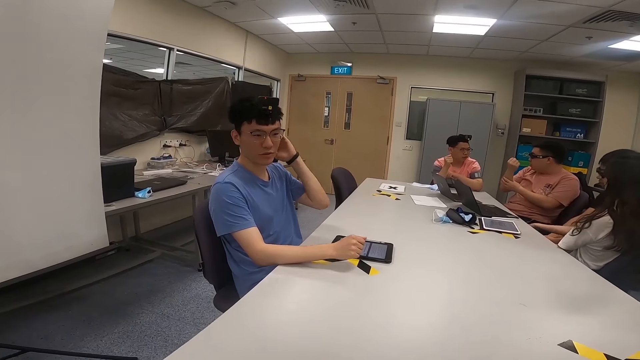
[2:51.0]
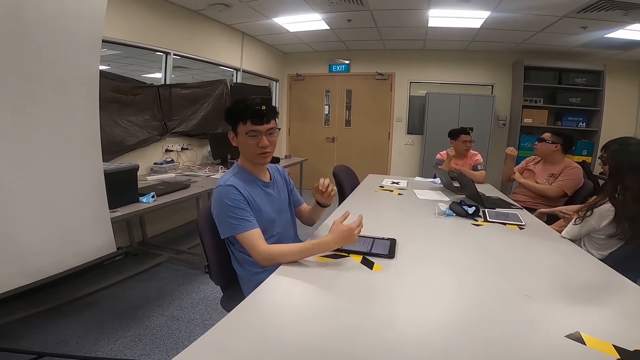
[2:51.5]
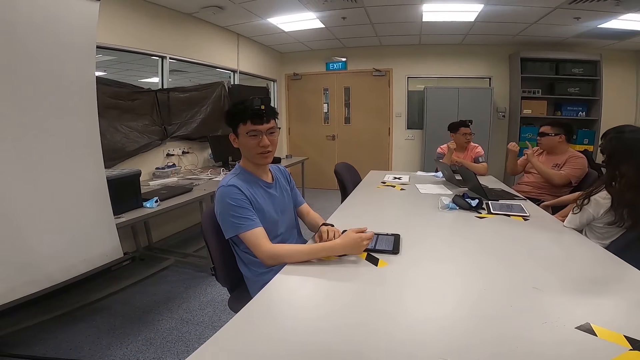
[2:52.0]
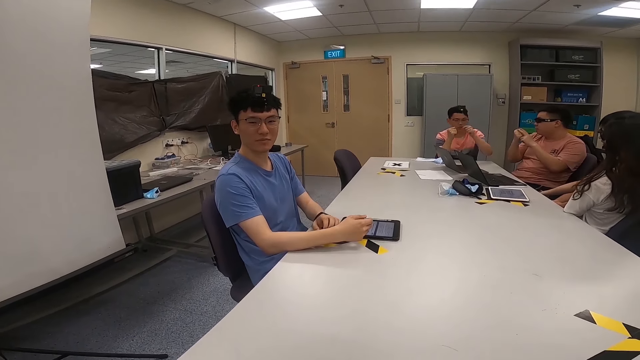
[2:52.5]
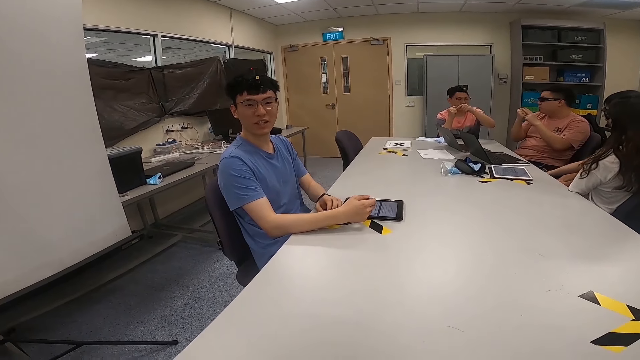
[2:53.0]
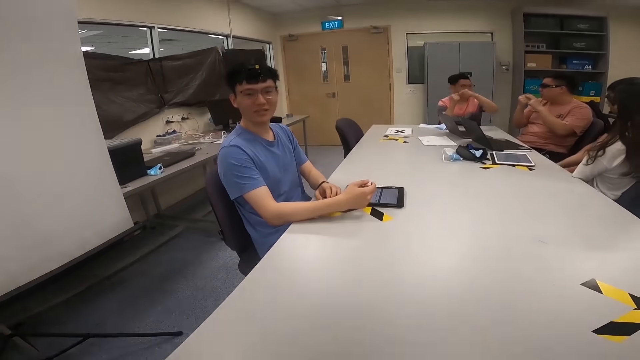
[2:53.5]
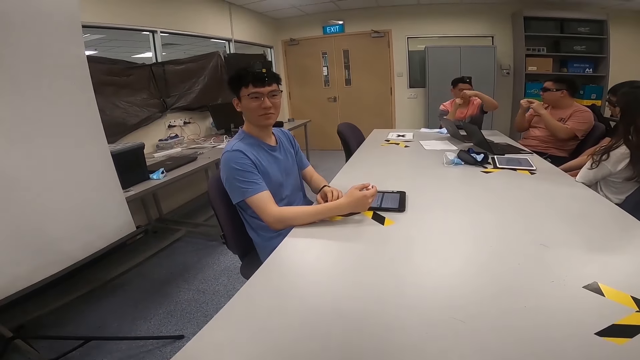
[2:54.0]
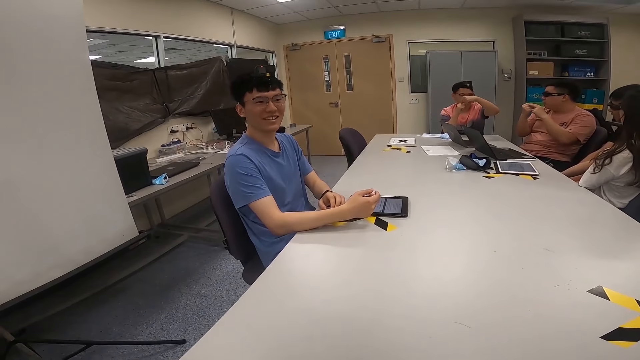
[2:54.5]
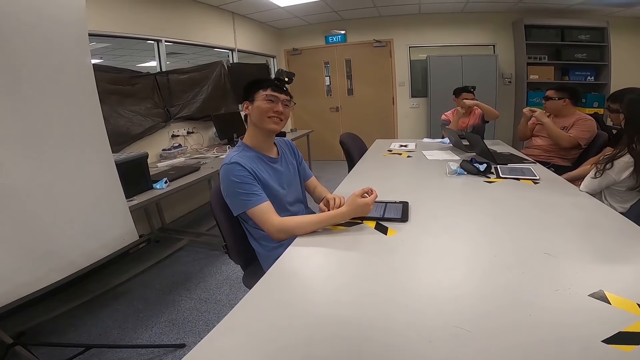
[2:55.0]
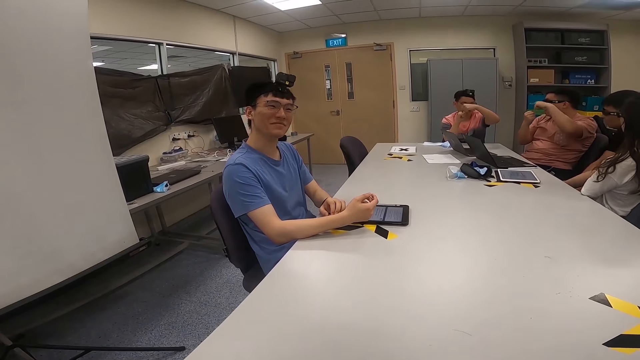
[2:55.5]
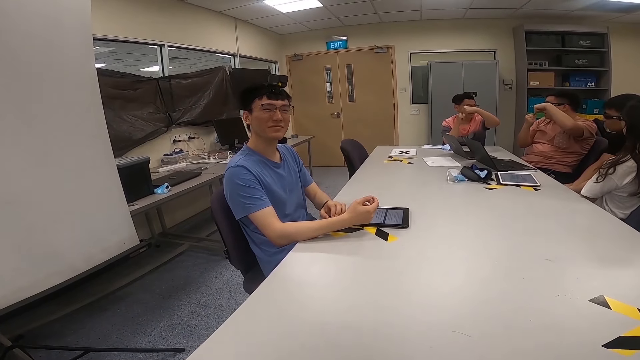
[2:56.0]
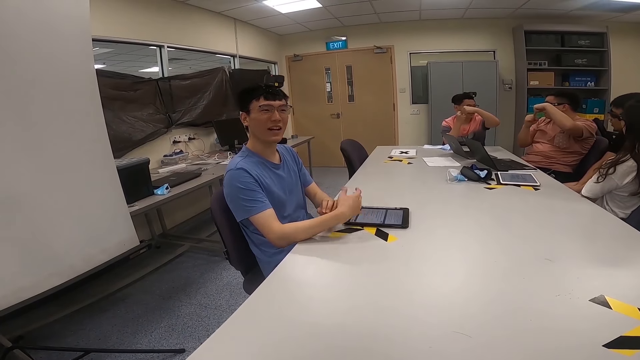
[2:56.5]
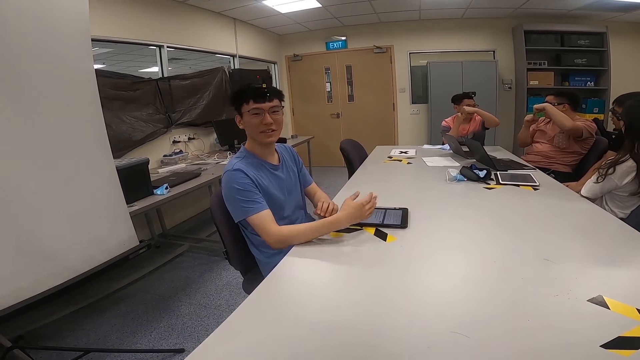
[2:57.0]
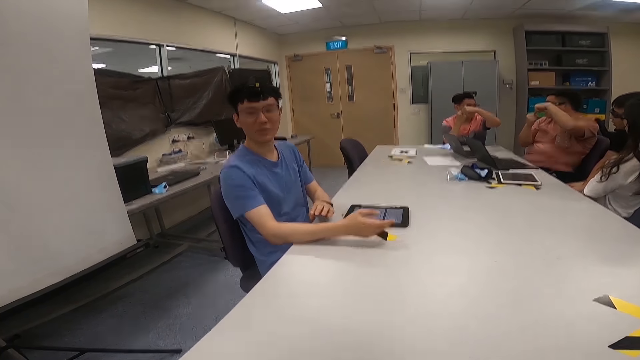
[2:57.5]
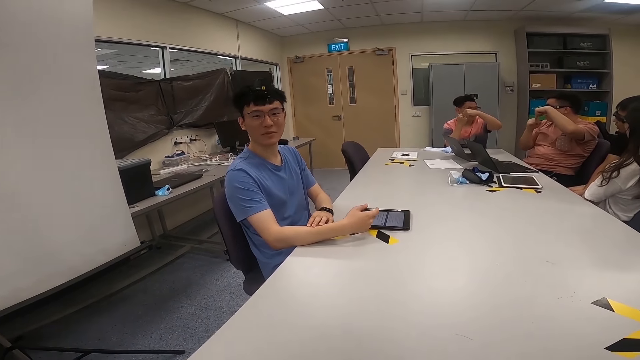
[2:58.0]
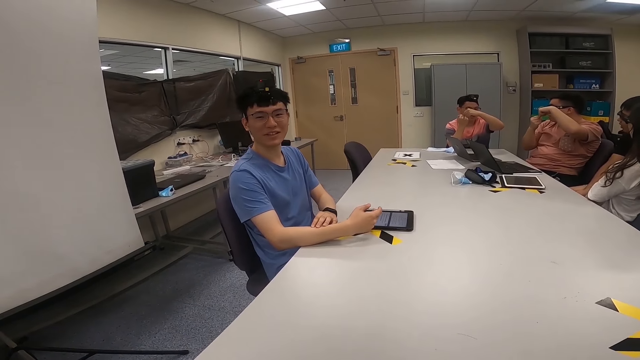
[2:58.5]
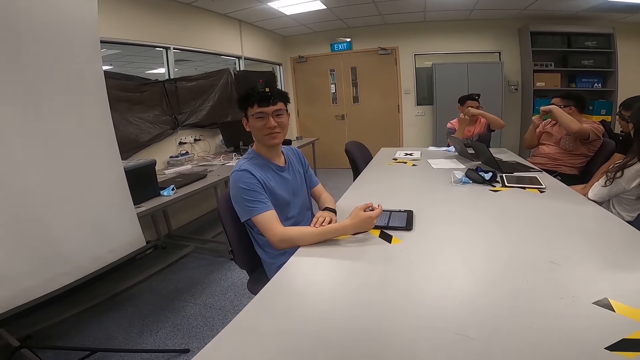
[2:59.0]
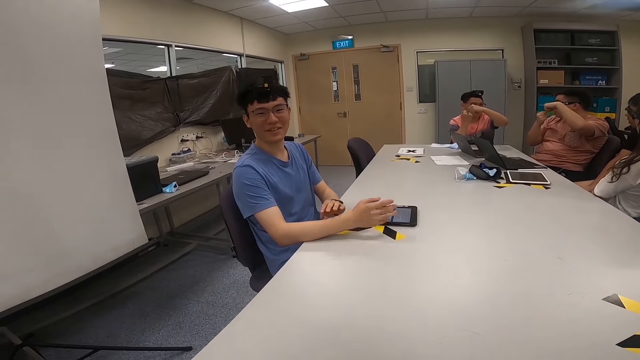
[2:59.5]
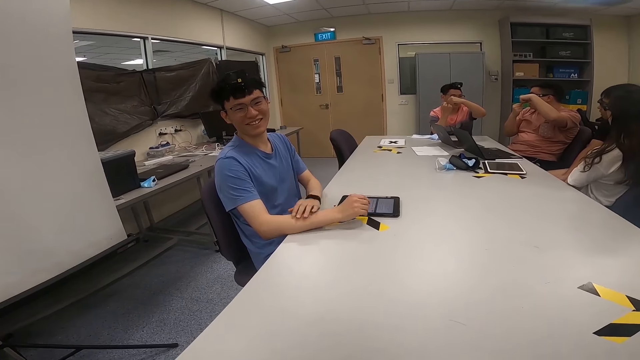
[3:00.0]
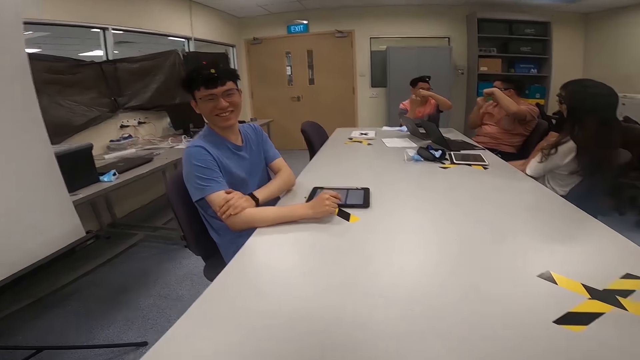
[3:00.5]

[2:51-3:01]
A man moves his hands over a table. A lady stretches her hand. Another man interacts with the camera wearer. A third man moves his hand. A fourth man moves his hand. A fifth man interacts with the first man. The second man moves his hand over the table. The camera wearer interacts with the second man. The lady looks around a room.

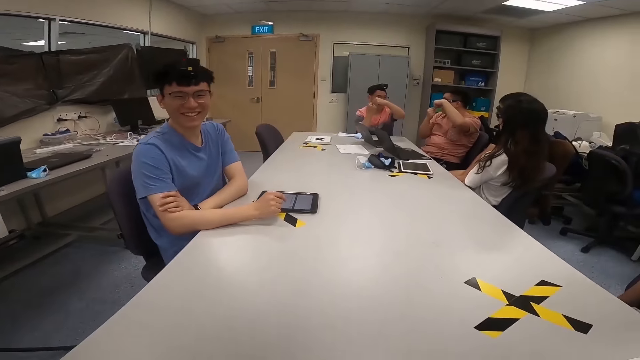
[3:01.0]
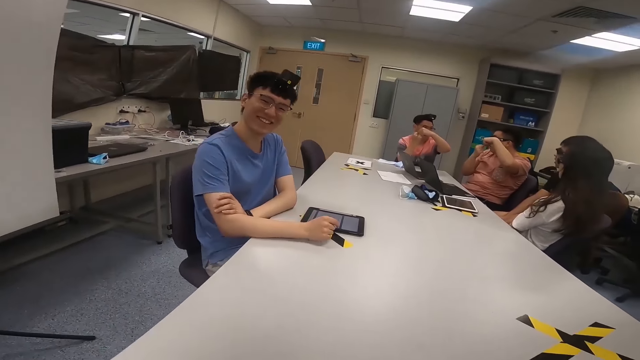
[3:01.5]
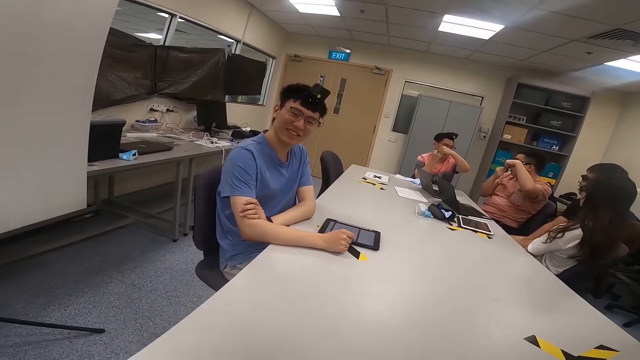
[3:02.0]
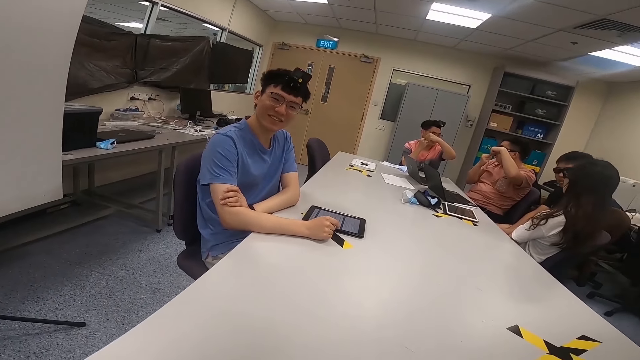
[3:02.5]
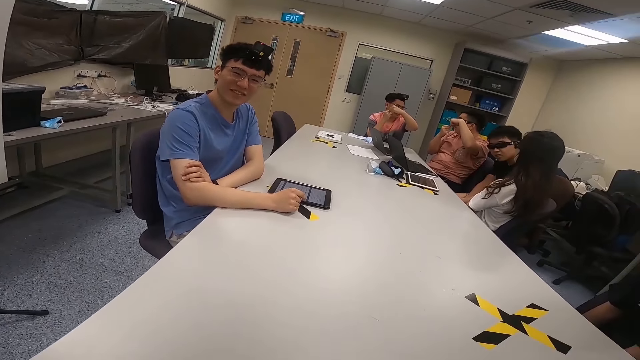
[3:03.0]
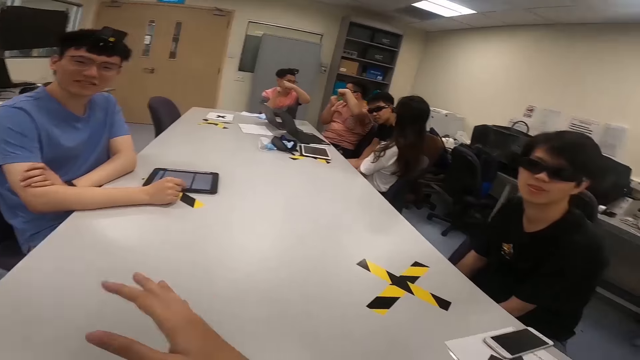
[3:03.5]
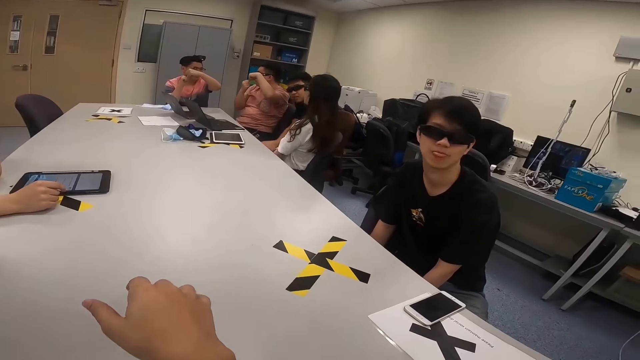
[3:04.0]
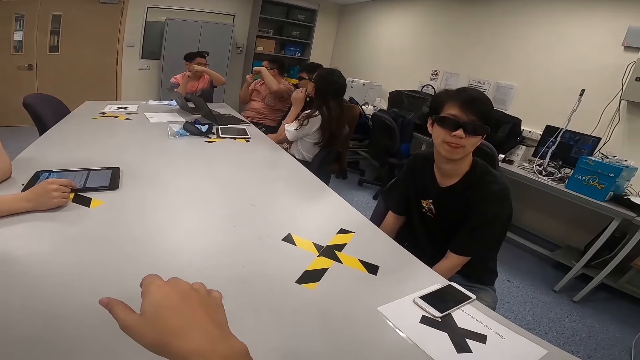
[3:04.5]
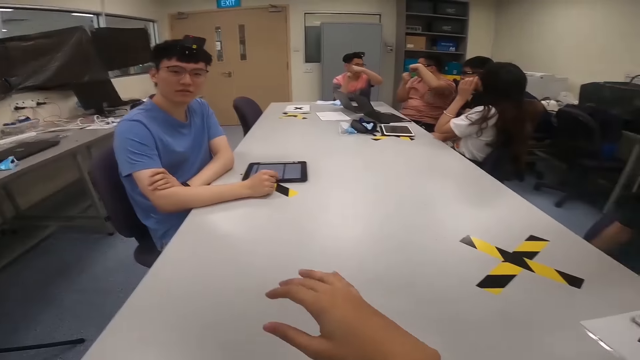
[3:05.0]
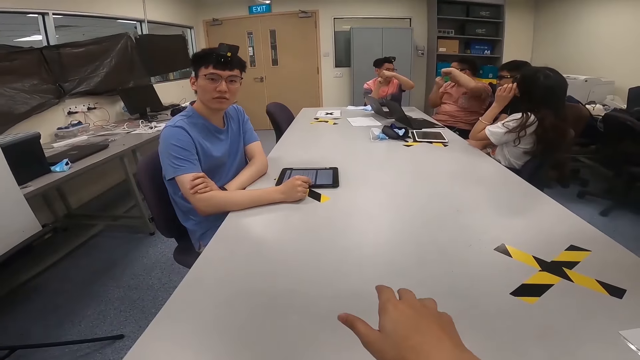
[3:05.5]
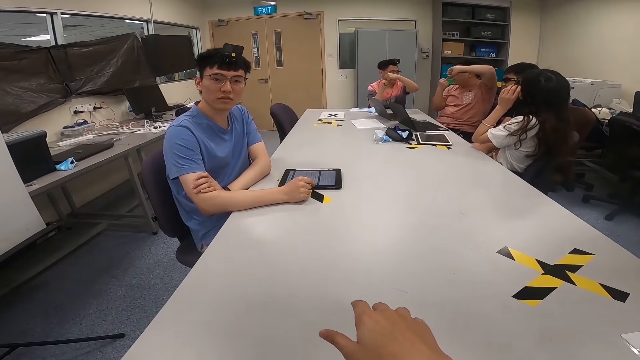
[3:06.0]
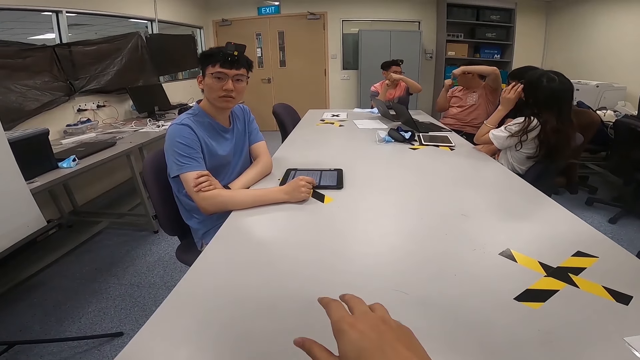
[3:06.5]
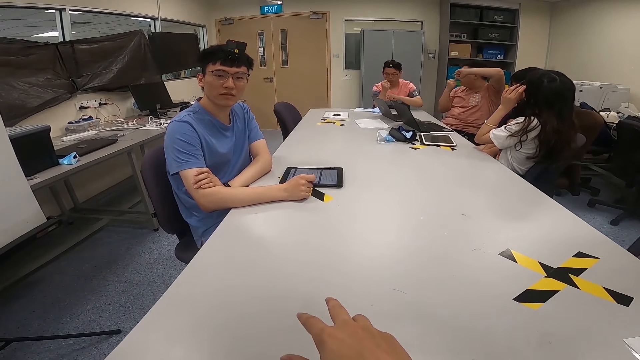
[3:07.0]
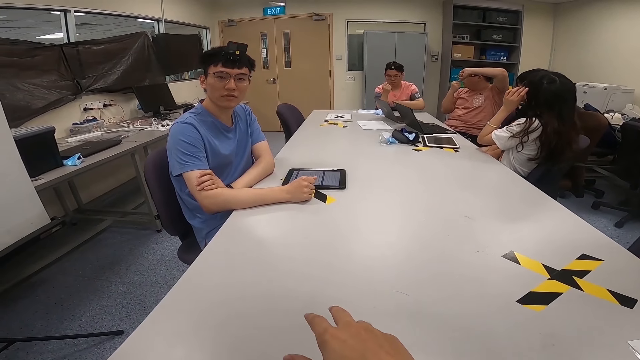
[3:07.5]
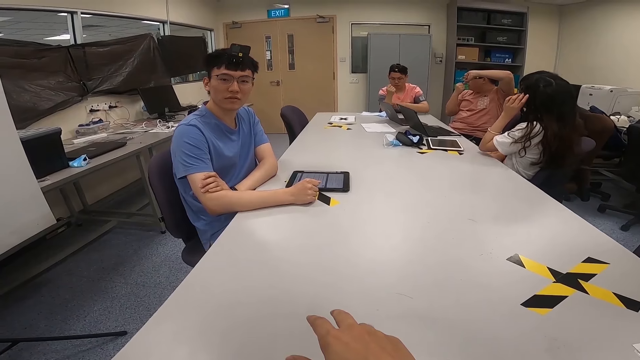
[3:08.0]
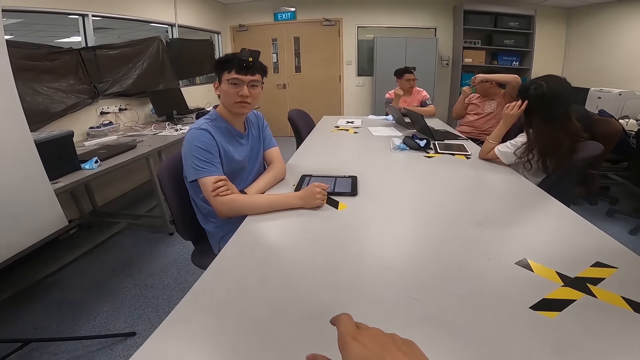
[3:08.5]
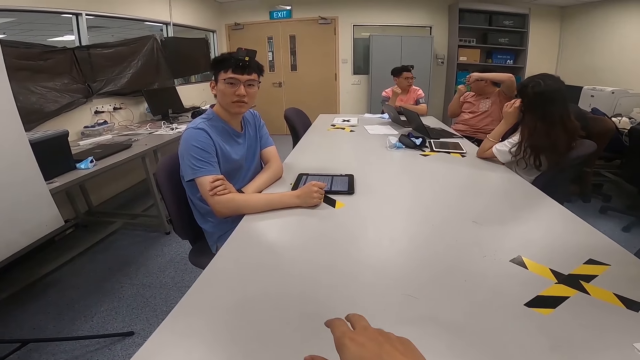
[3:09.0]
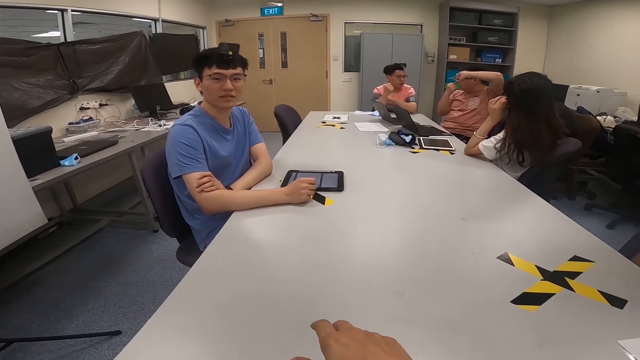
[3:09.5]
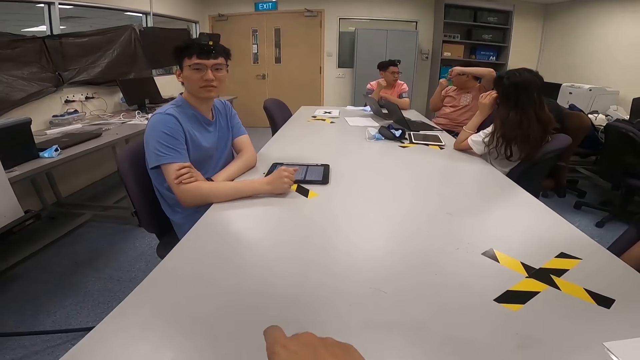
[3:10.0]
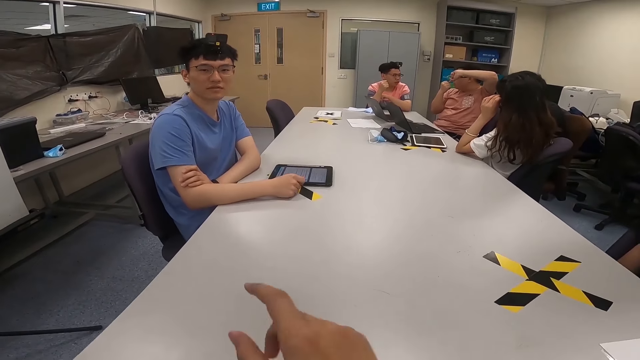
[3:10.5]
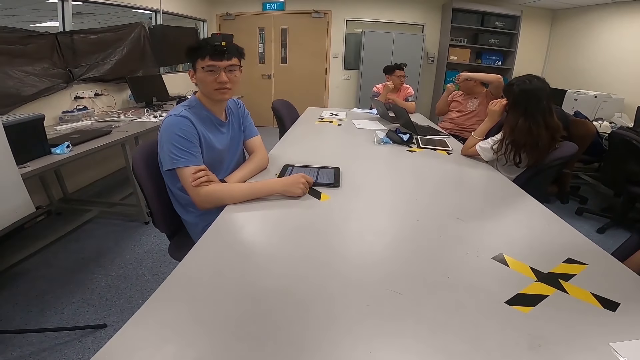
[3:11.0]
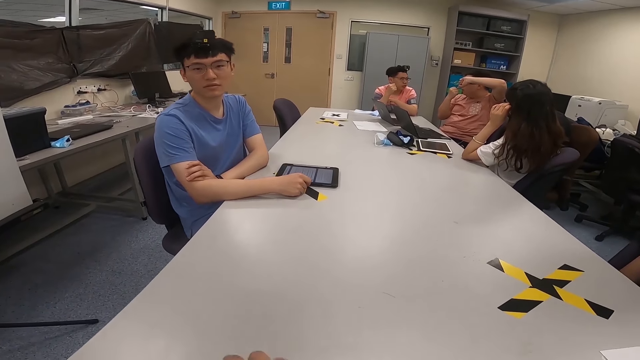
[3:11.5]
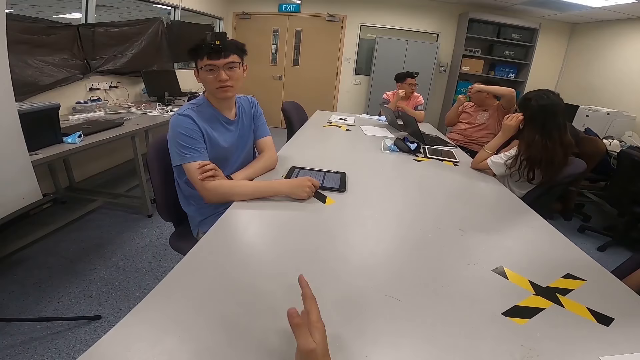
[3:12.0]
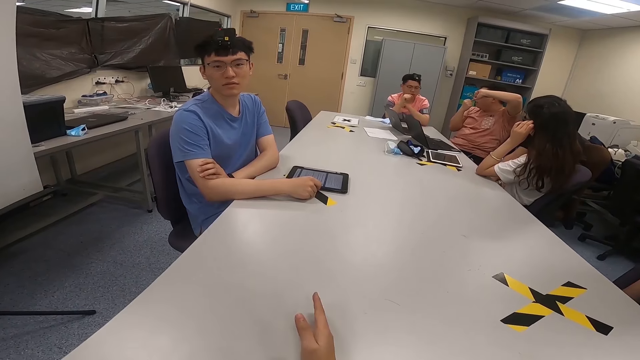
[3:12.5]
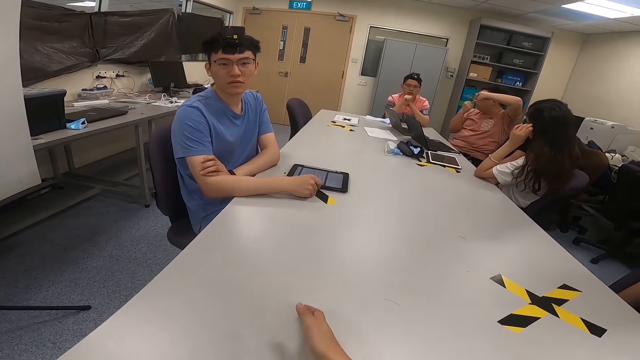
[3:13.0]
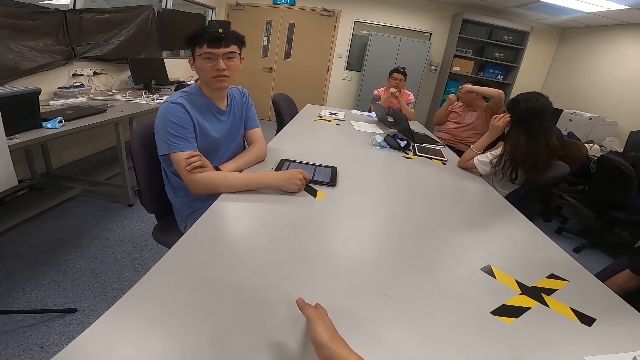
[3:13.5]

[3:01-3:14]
A man interacts with the camera wearer. Another man interacts with a third man. A fourth man swings with the chair. The first man looks around a room. The camera wearer moves his hands over a table. A fifth man looks around the room. A lady adjusts her spectacles. The third man rubs his hand. The second man moves his hands over the table. The camera wearer interacts with the first man. He moves his hands over the table. The lady looks around the room.
